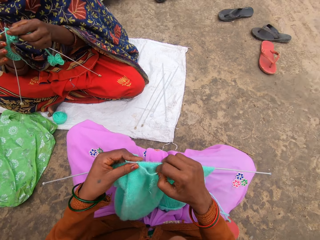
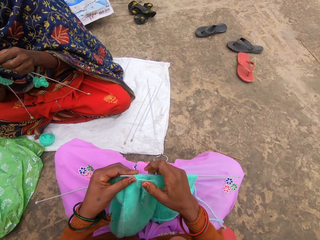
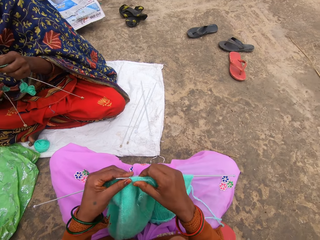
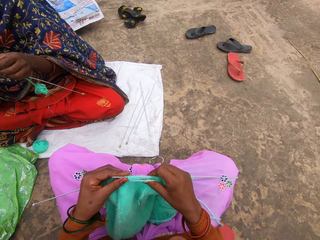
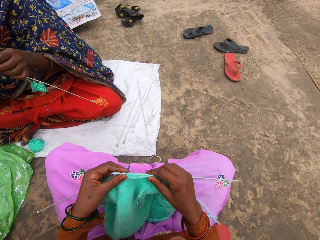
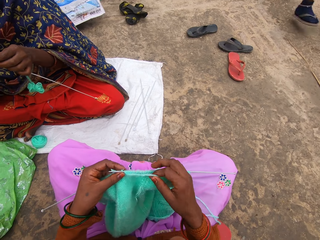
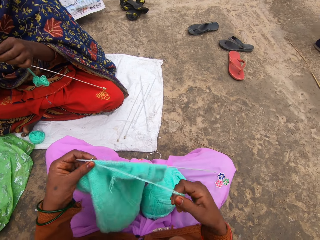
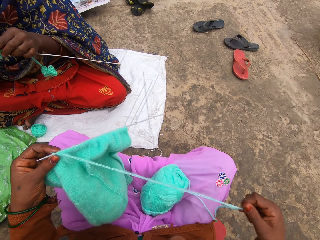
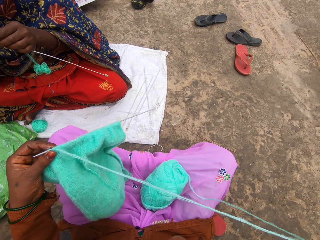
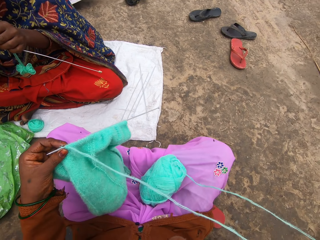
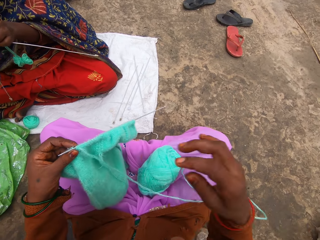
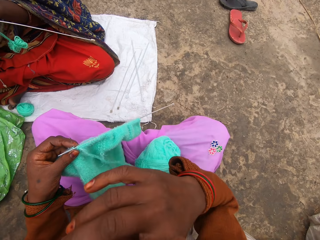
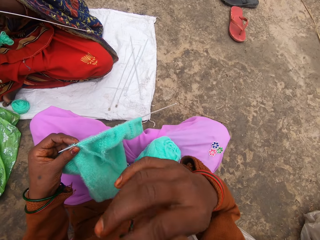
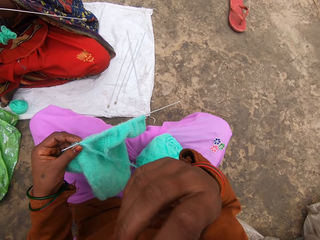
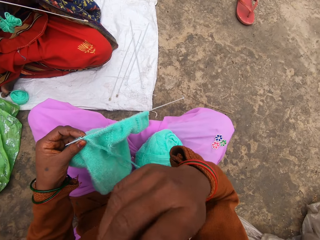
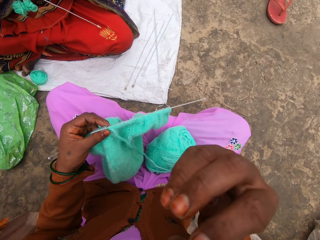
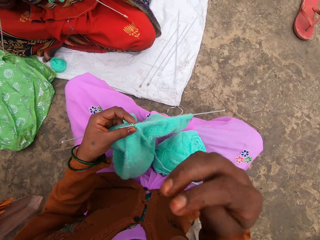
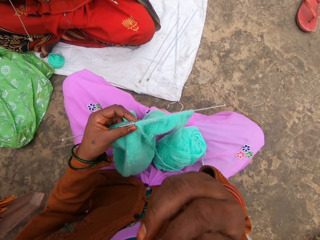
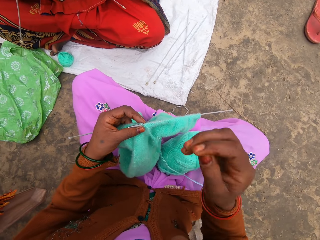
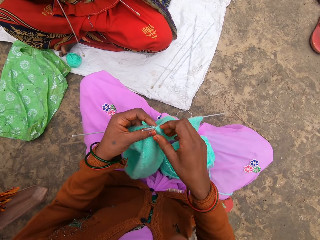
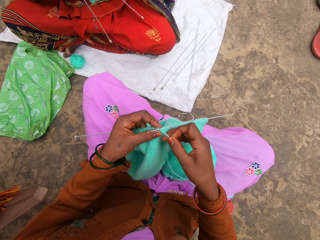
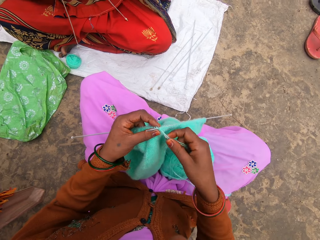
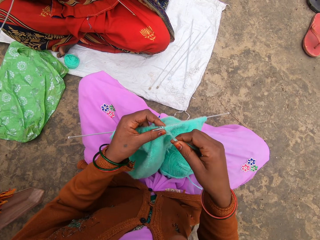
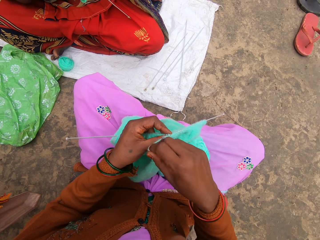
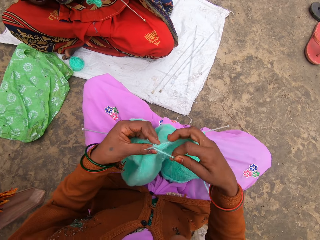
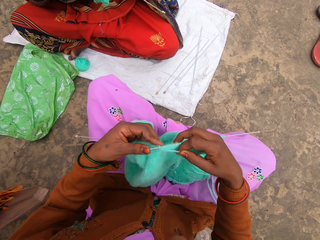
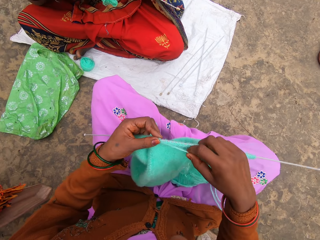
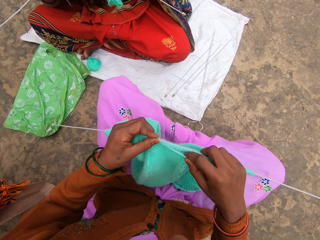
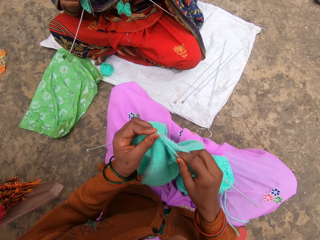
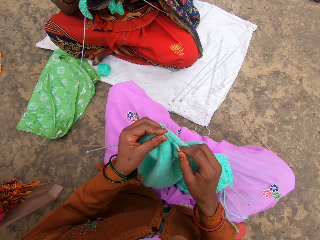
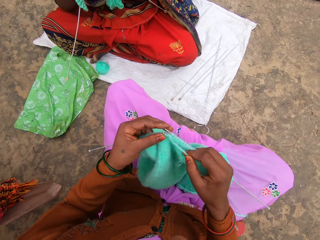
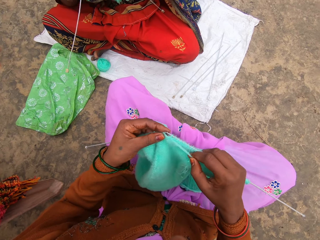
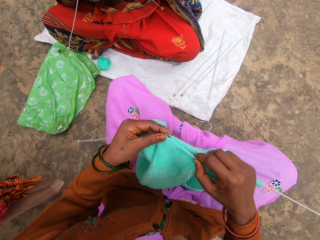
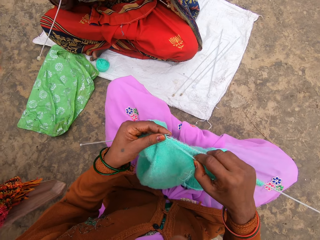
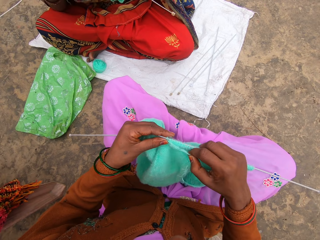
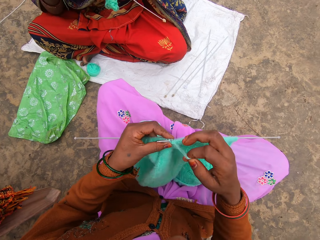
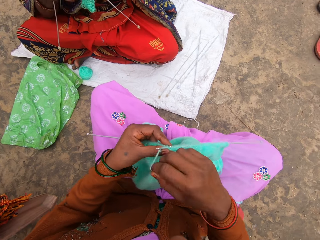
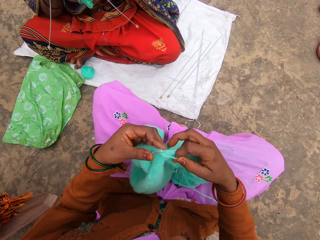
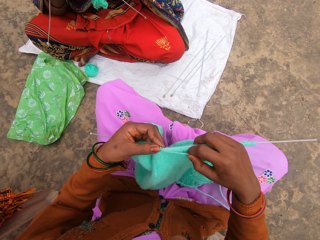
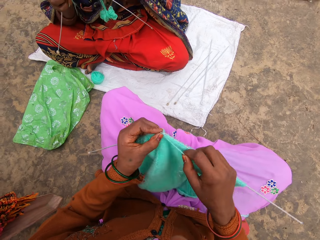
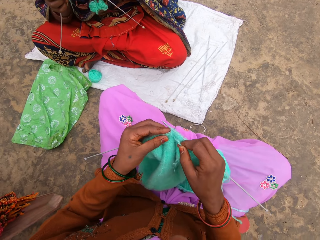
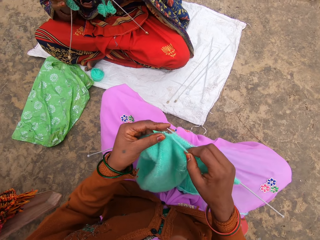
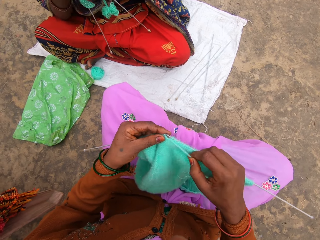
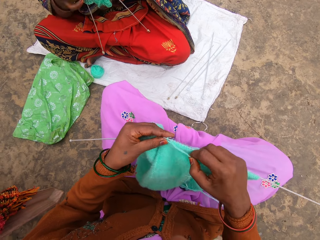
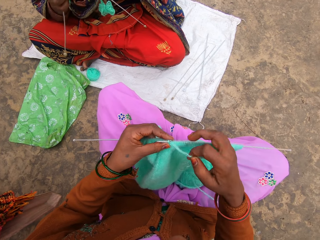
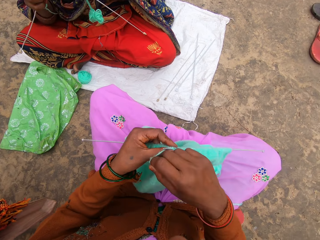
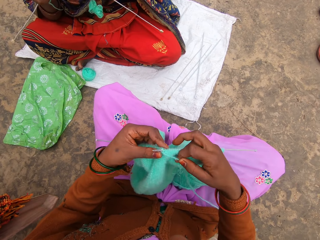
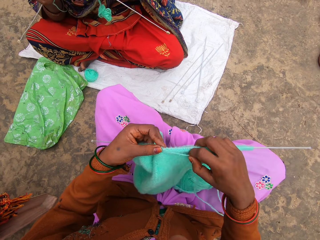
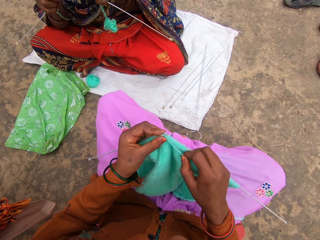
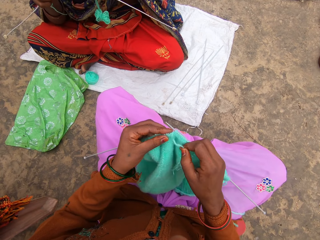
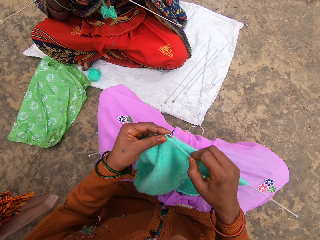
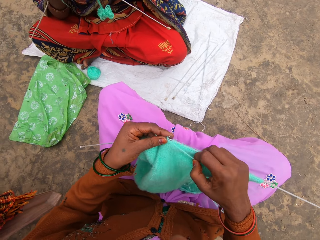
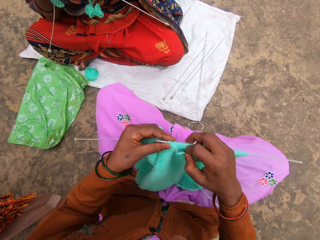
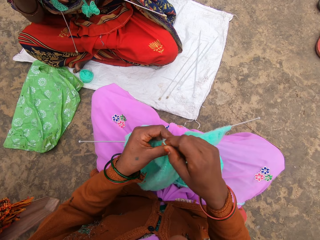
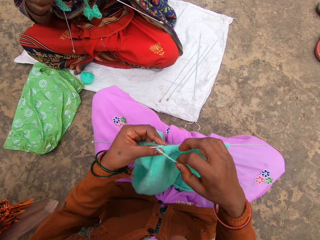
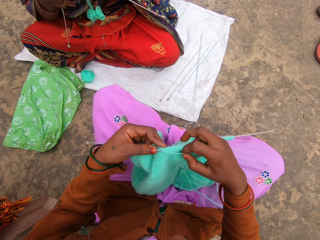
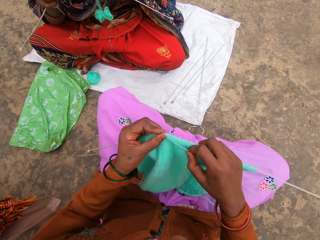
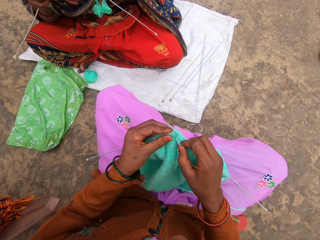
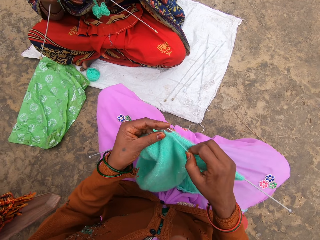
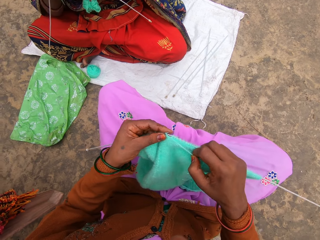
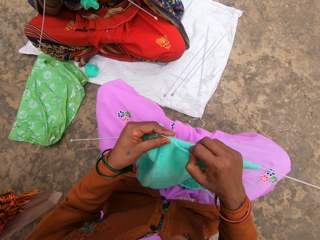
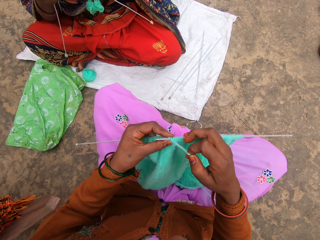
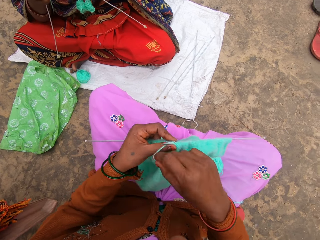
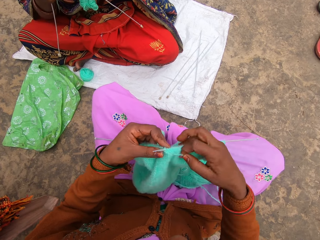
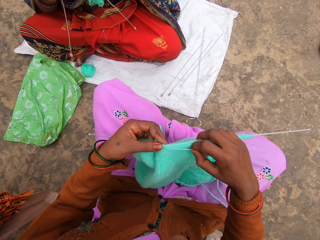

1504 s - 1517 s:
The camera wearer looks around. They scratch on the mouth. They touch the nose. They start to knit.

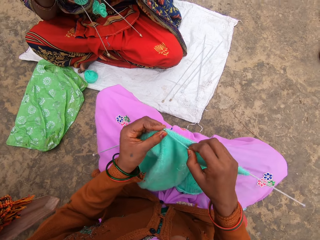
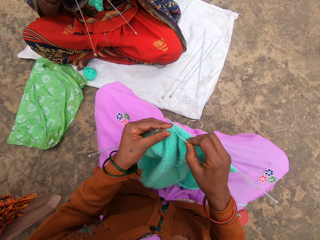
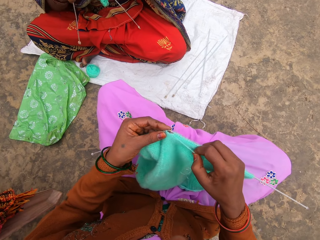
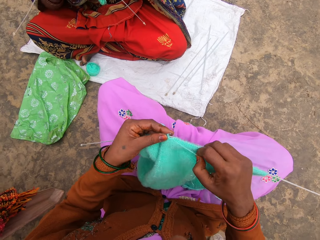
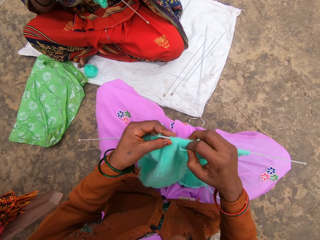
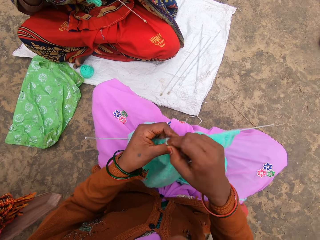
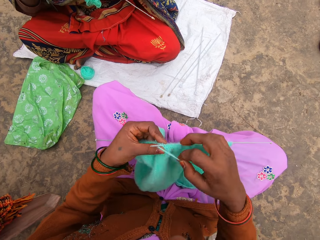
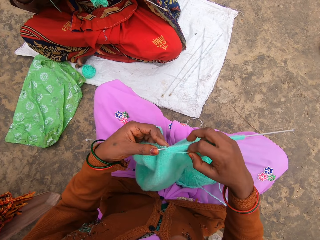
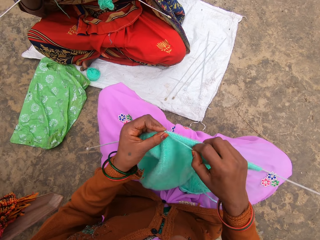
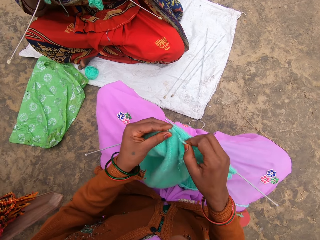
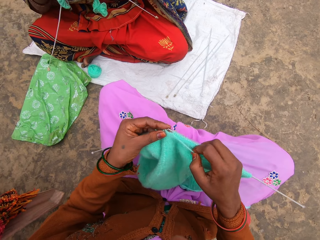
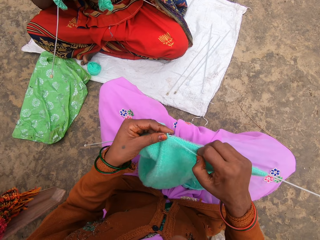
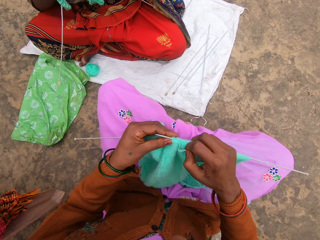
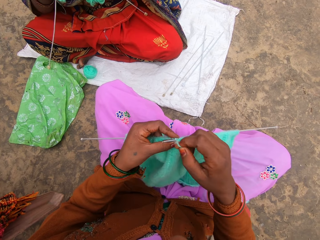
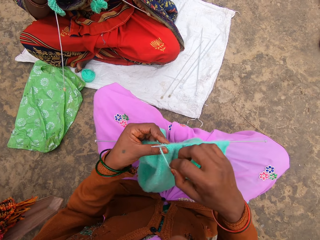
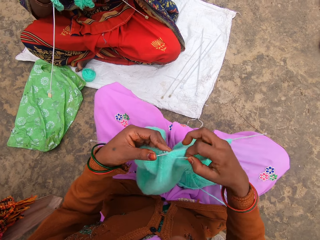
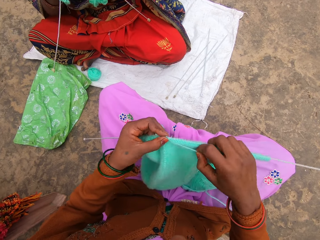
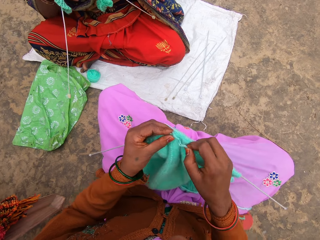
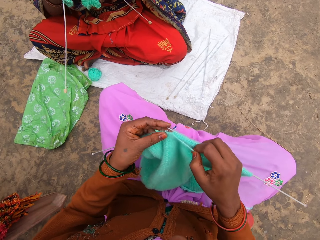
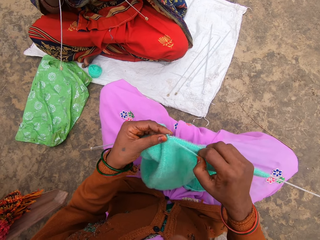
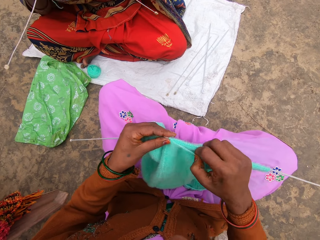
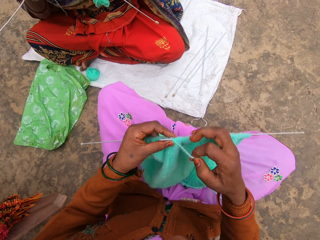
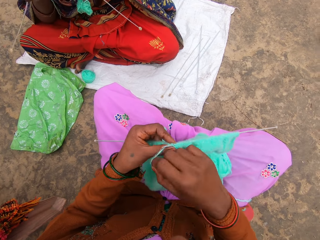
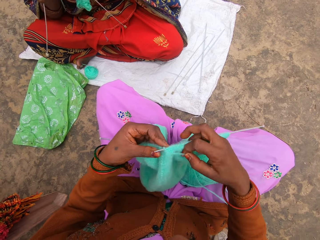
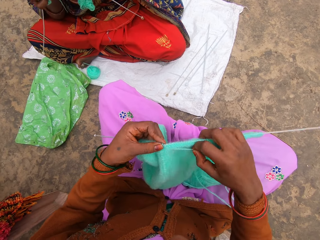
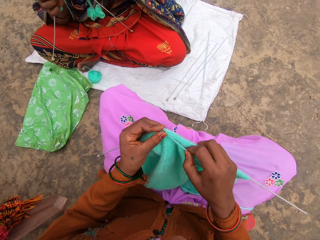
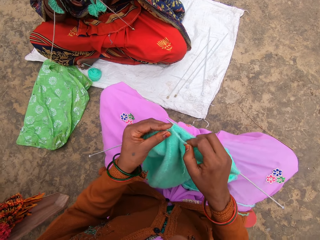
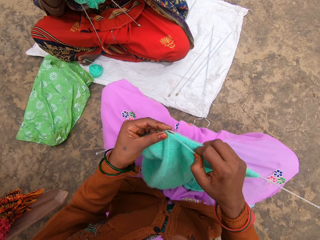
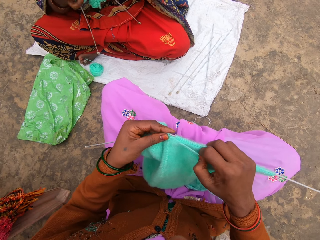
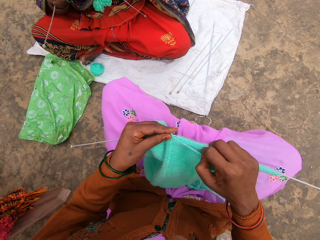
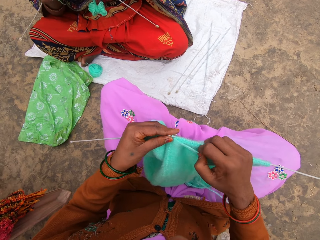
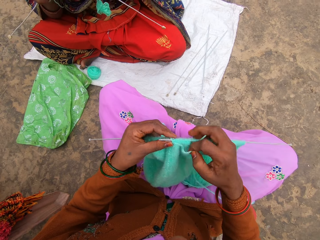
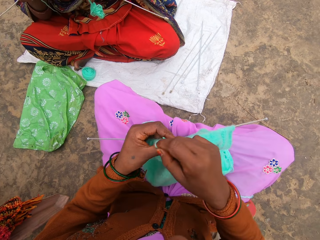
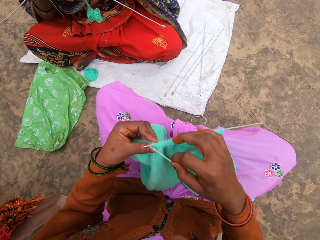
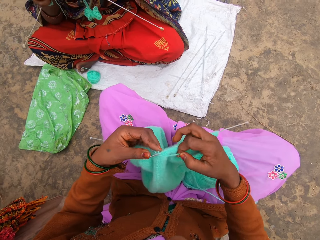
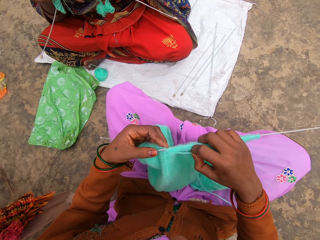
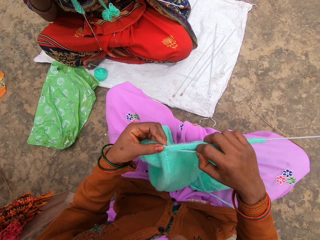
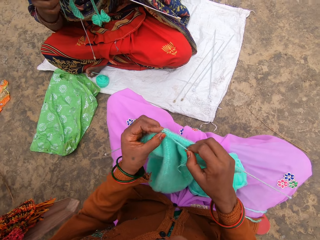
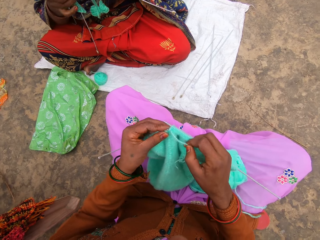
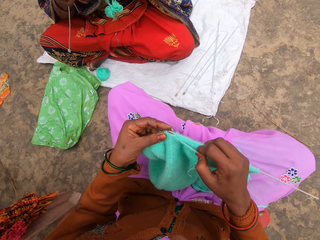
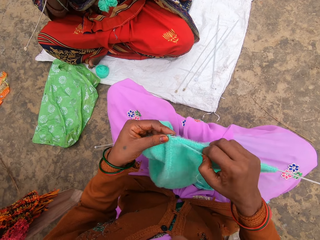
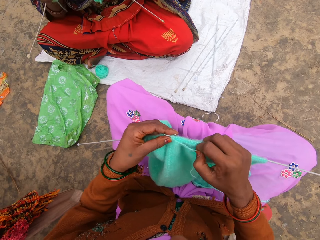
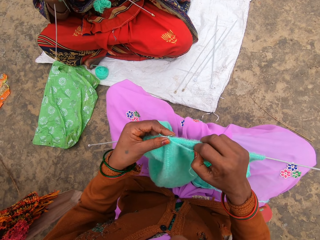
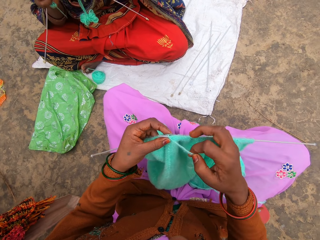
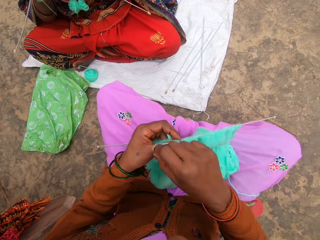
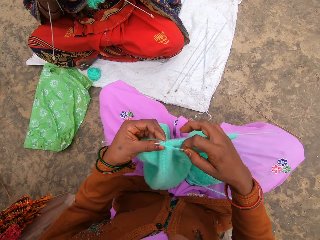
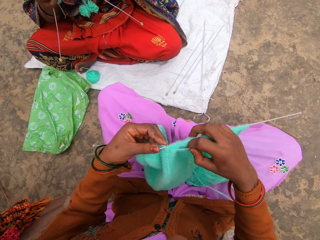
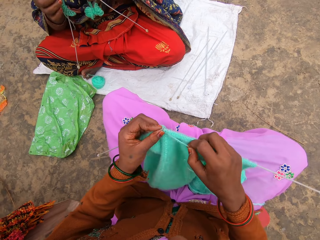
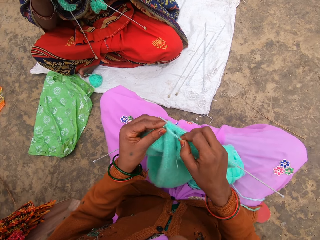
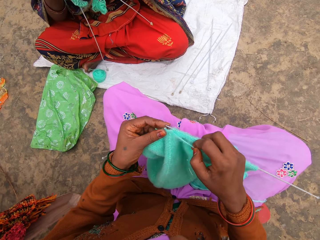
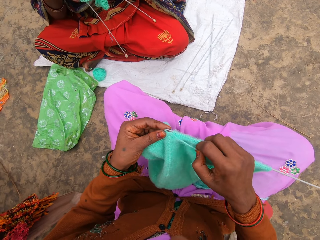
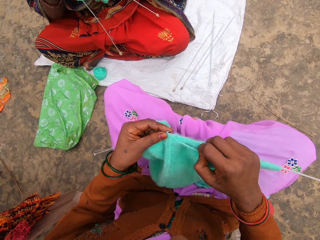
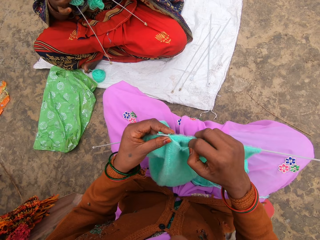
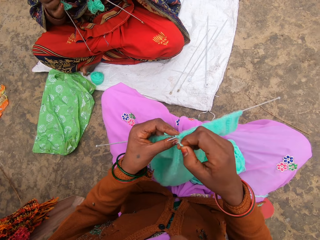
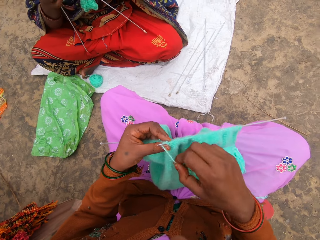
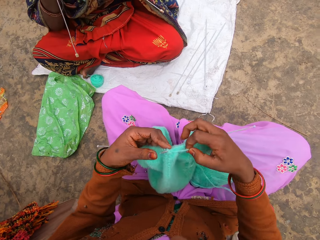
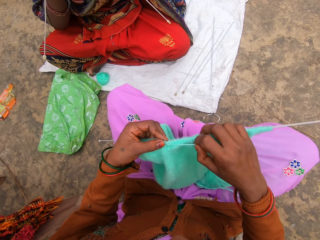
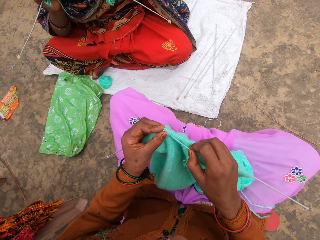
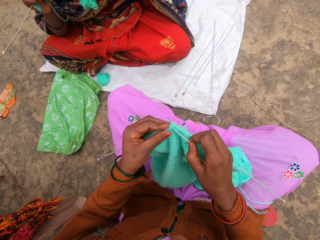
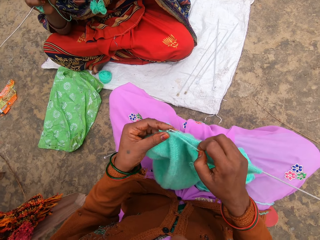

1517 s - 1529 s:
A woman knits.
